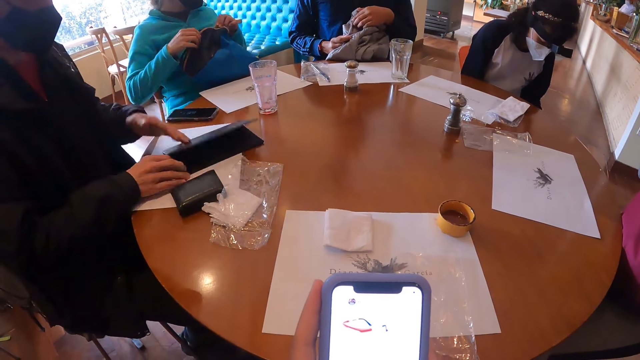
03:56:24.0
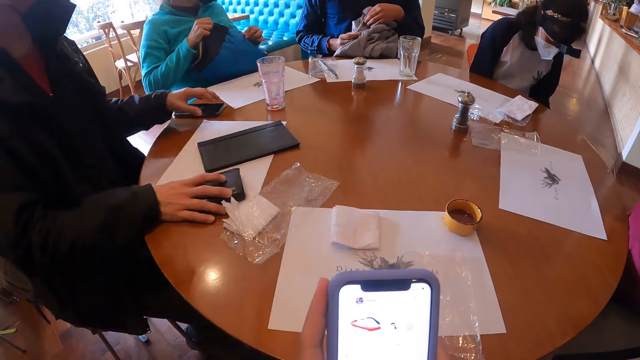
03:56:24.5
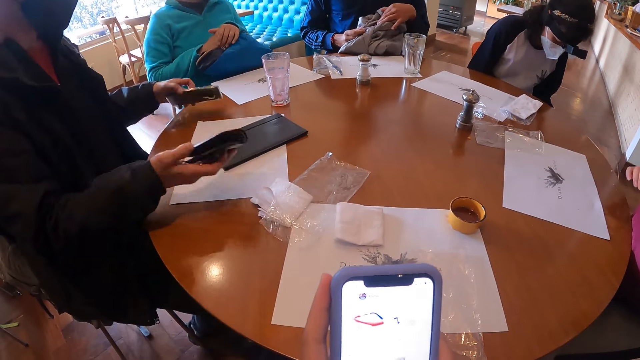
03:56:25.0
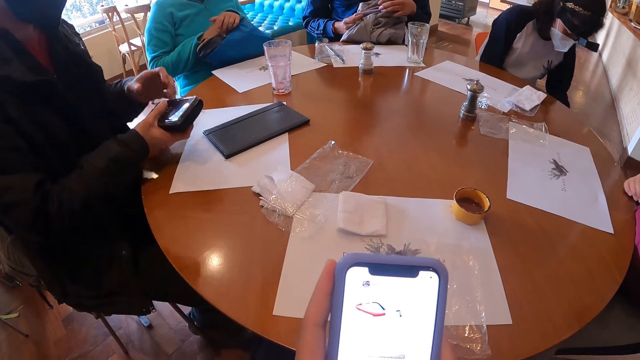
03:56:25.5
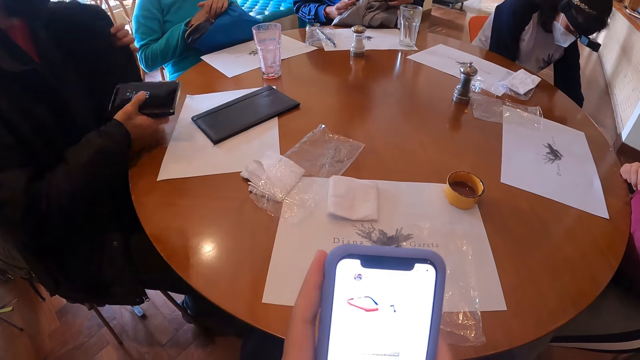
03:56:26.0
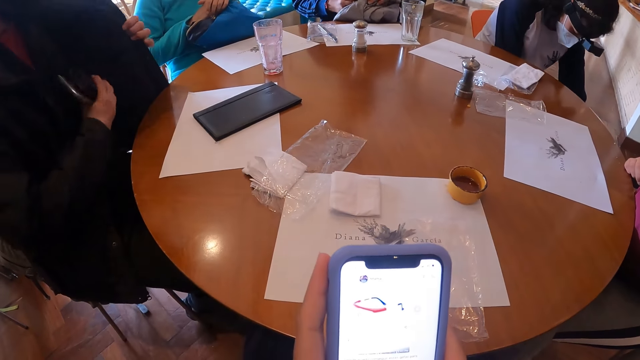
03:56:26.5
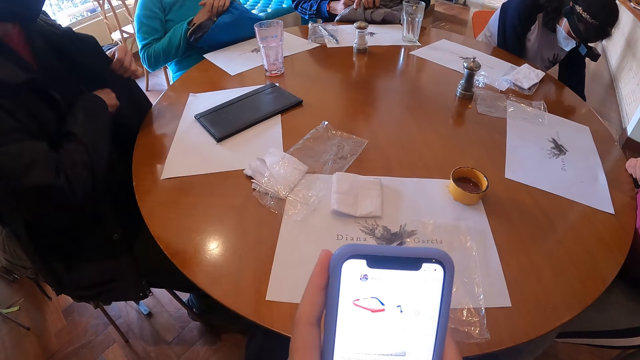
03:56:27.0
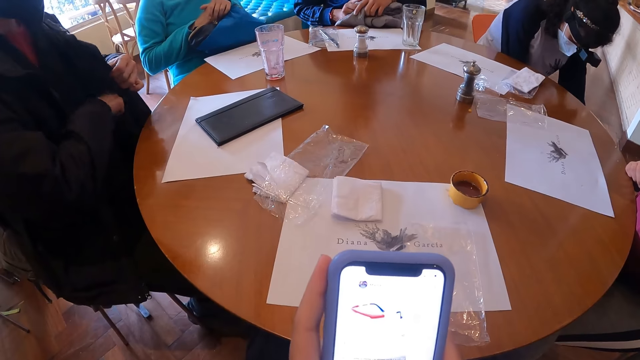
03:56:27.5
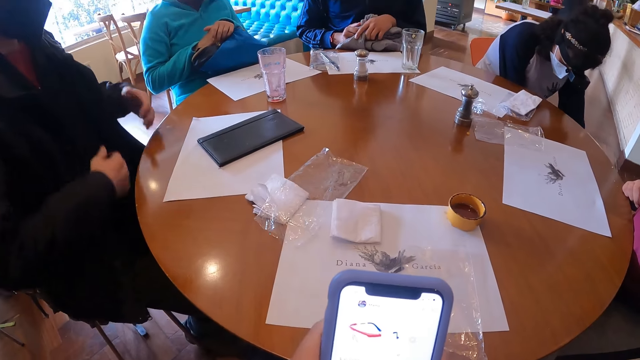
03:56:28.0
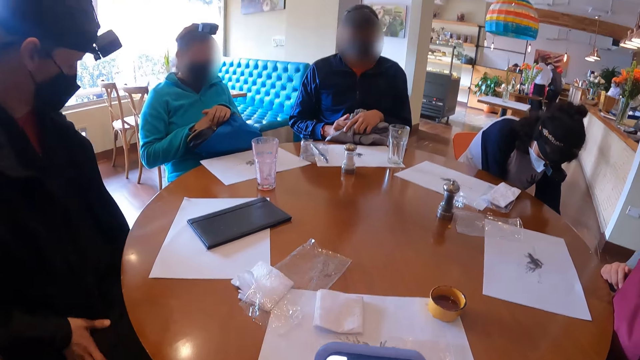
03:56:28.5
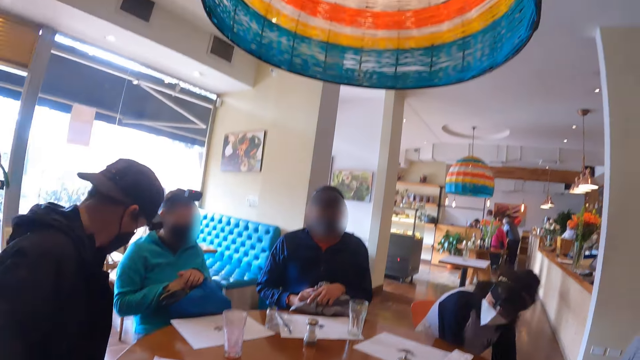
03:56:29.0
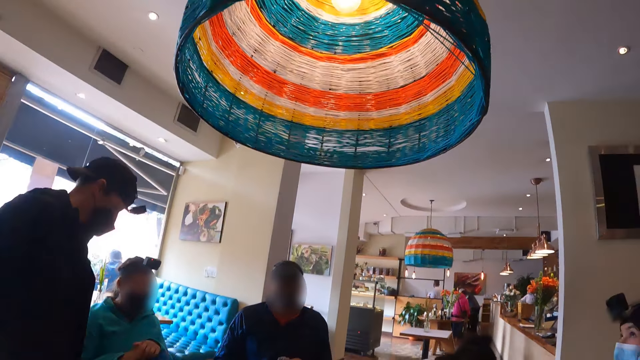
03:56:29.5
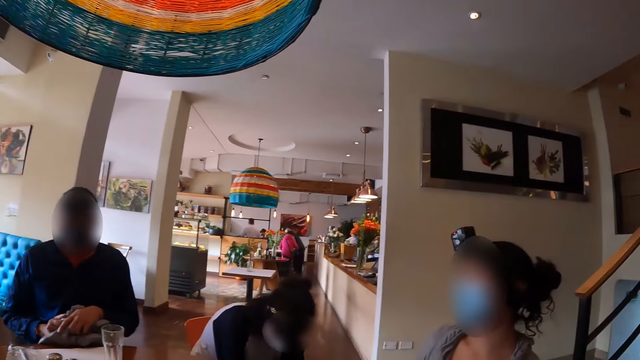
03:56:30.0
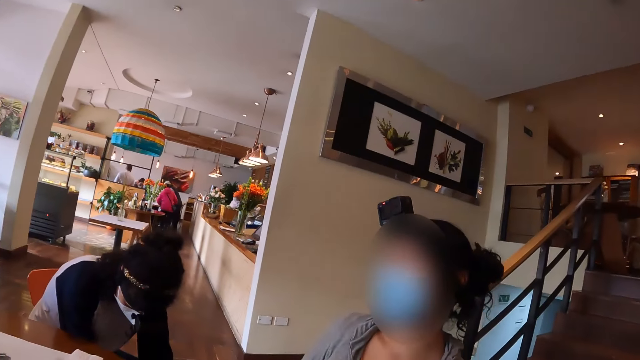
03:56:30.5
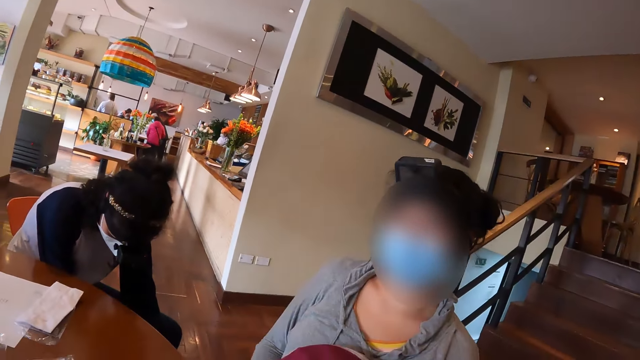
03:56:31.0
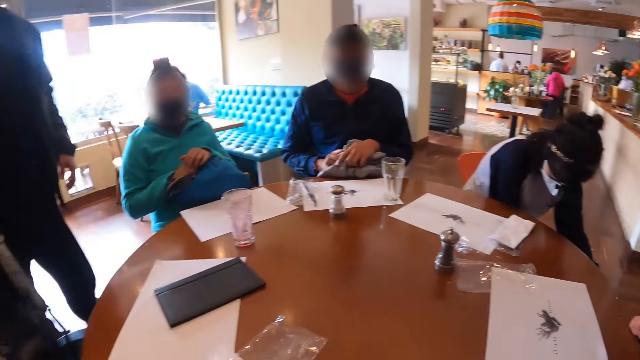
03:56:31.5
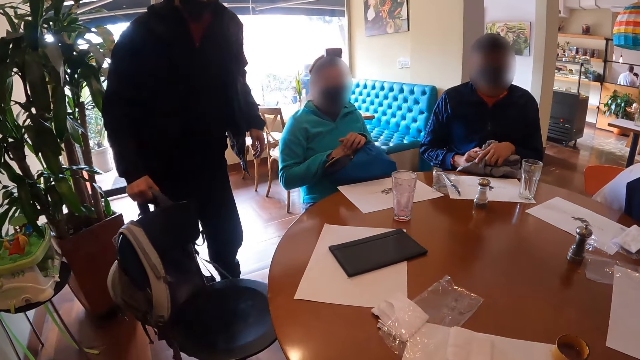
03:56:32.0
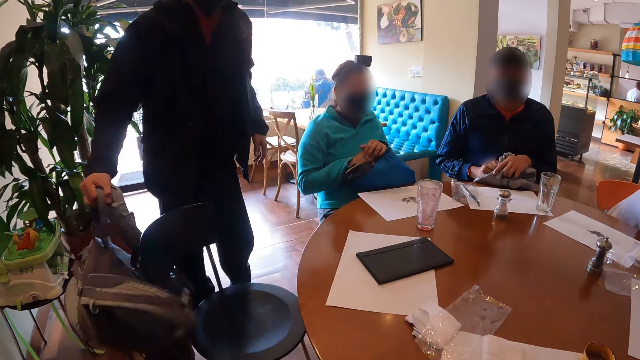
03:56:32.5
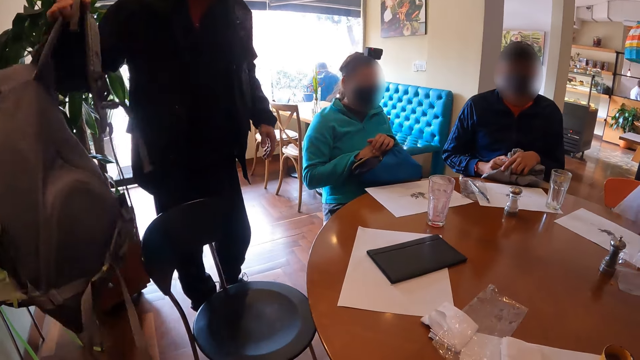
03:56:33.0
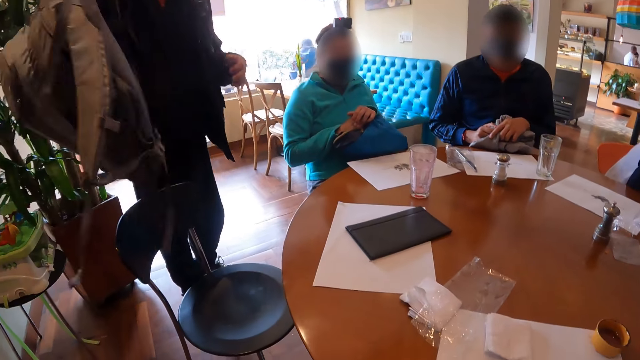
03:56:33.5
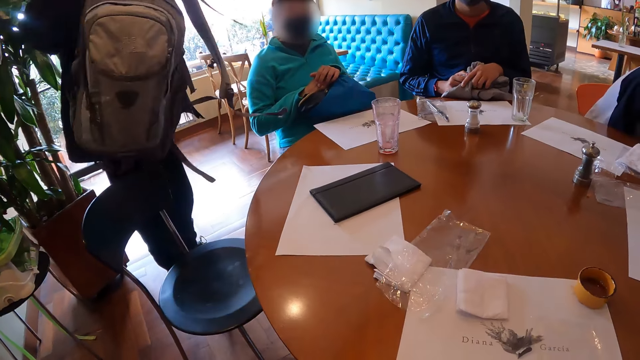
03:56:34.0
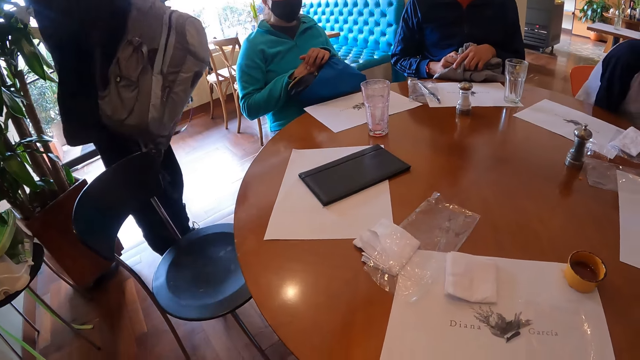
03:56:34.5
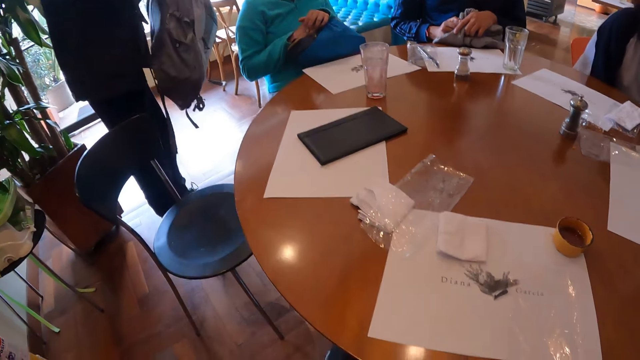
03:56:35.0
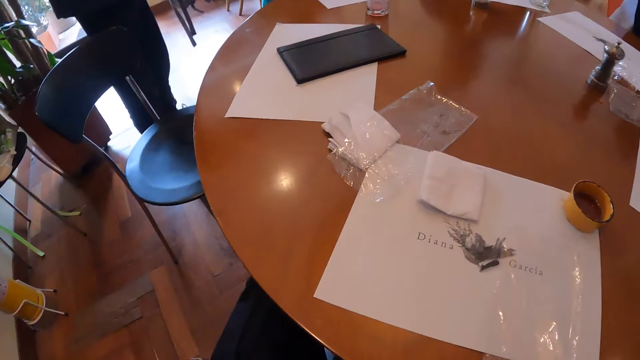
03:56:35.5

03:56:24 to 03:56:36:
A man closes the bill book on the table with his left hand. The man picks up a phone and the wallet on the table with his hands into his jacket pocket. The man puts the phone and the wallet in the pocket. The camera wearer stands from the seat. The man gets up from a chair. The camera wearer looks around. The man removes a backpack from the chair with his right hand.

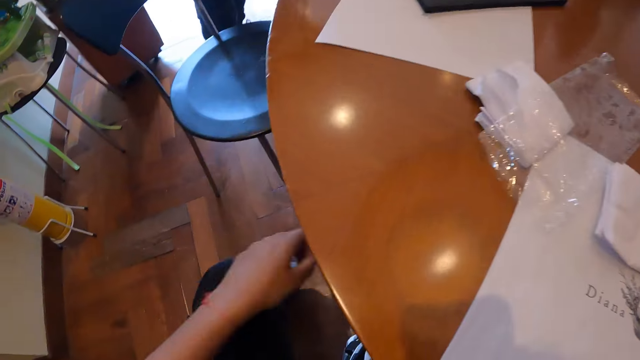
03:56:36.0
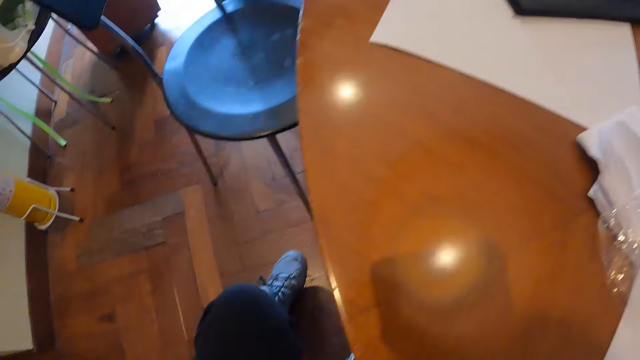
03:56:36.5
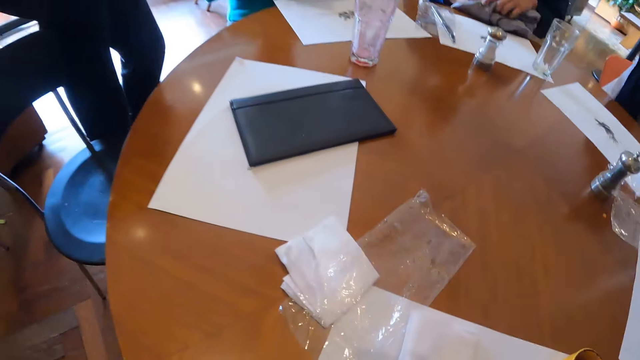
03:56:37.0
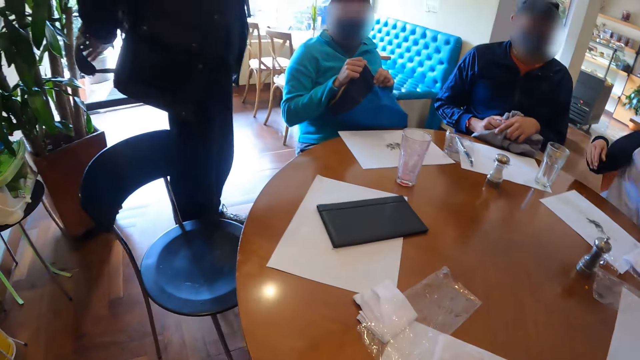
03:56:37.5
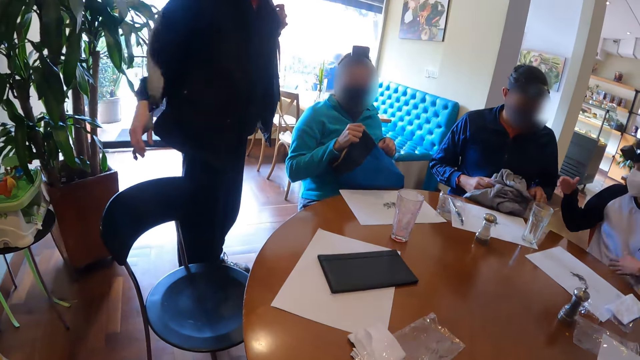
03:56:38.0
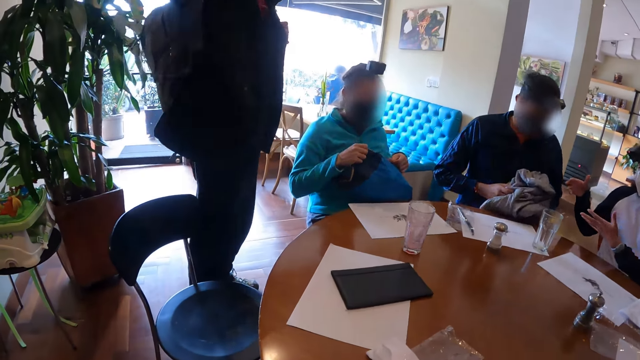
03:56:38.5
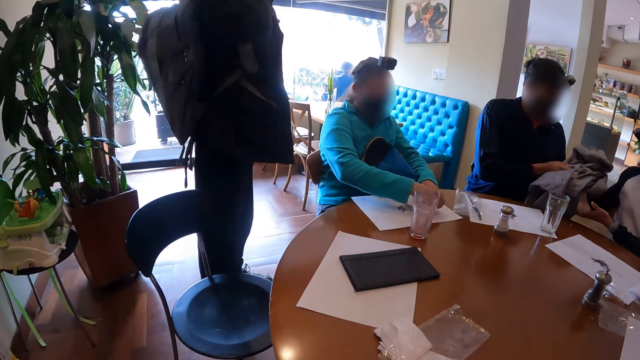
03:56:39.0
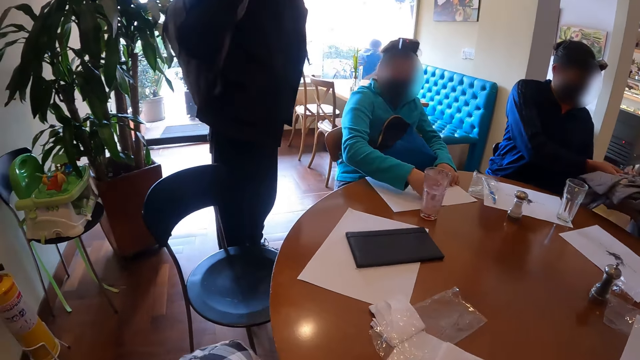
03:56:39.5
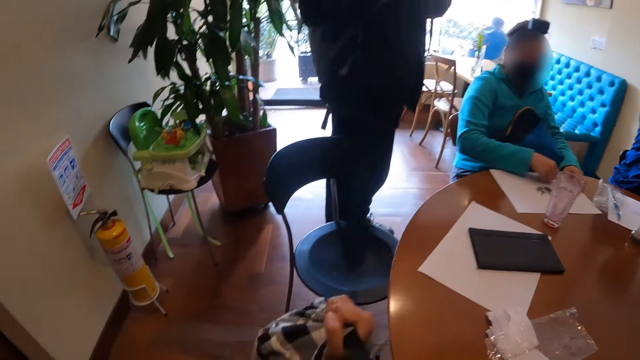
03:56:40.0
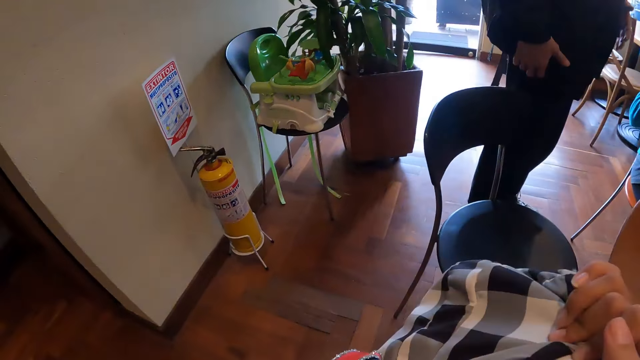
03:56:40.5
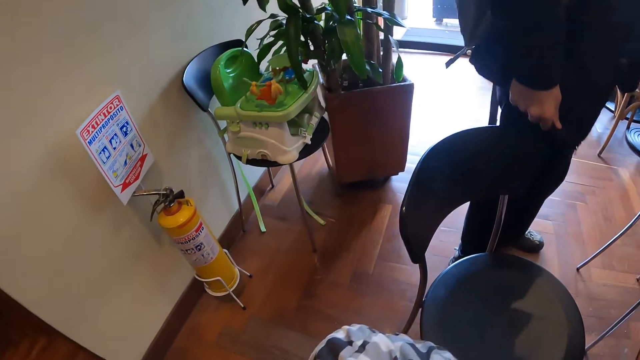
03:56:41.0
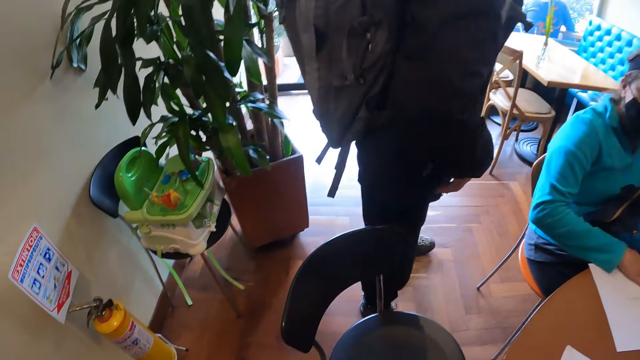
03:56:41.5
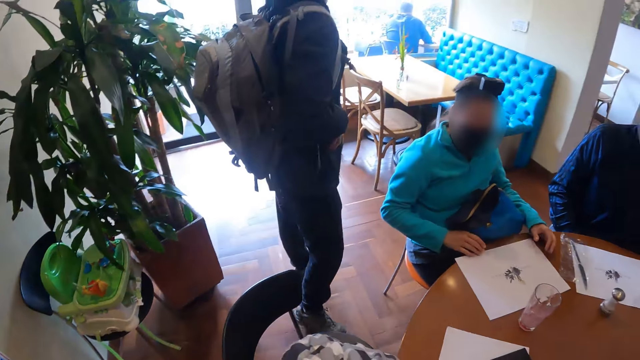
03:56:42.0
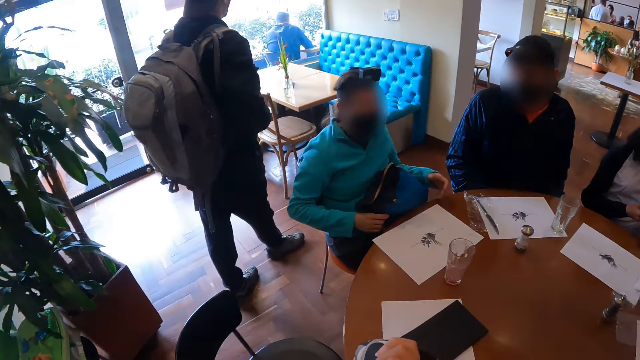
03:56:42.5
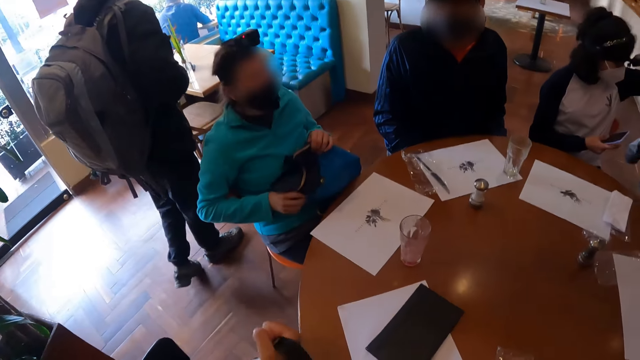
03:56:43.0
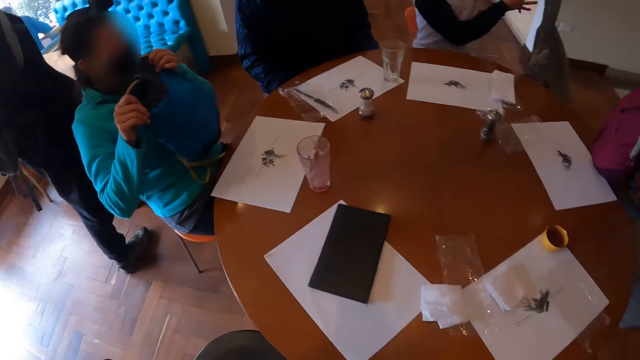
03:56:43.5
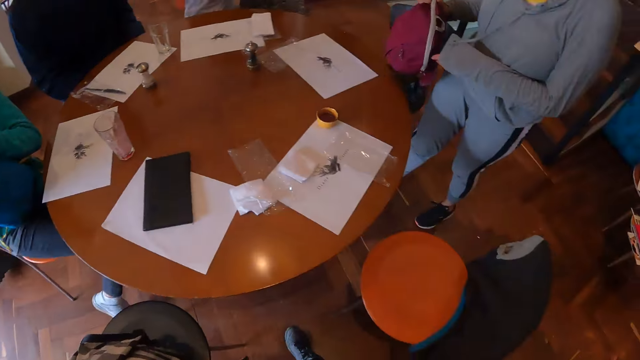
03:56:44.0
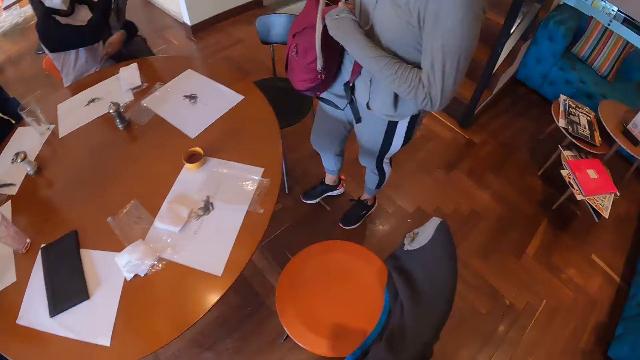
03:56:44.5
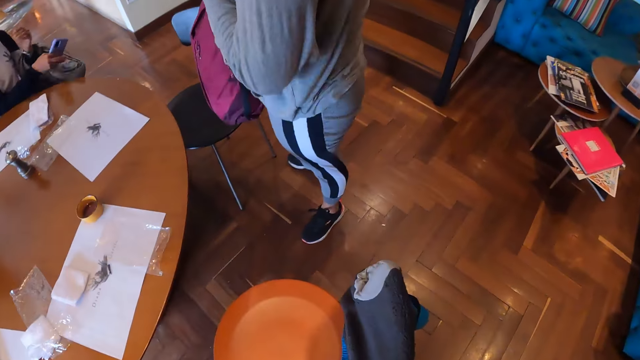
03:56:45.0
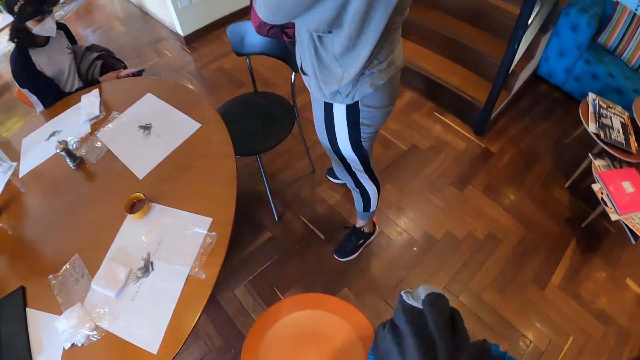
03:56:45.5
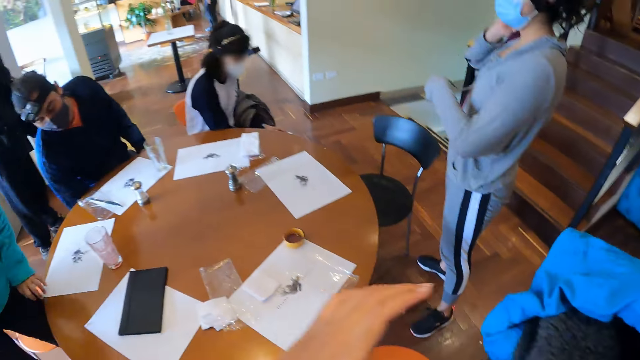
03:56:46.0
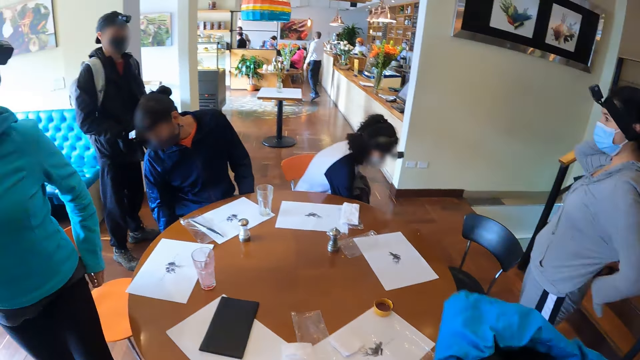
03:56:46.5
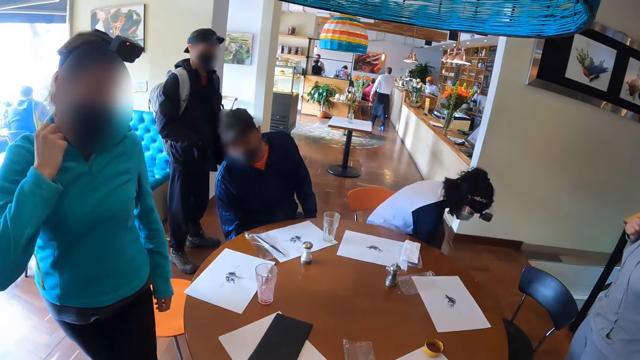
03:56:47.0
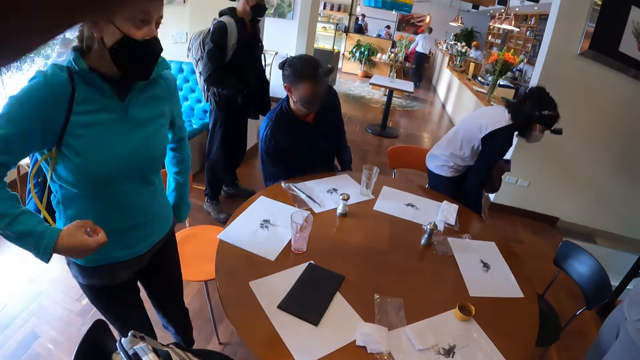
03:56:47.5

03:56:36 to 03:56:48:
The camera wearer looks around. The man wears the backpack. Another man passes the bag in his hands to a woman. The camera wearer holds a backpack in his hands. He removes a jacket from a chair. He wears a bag.
